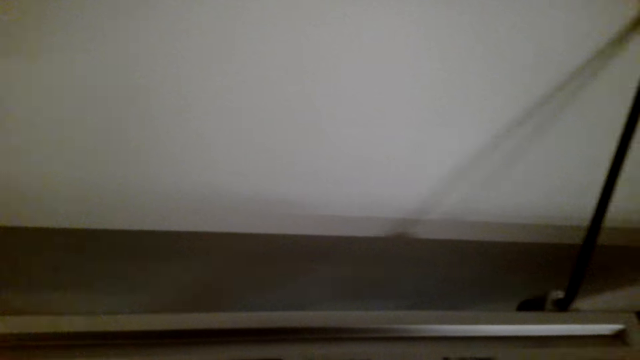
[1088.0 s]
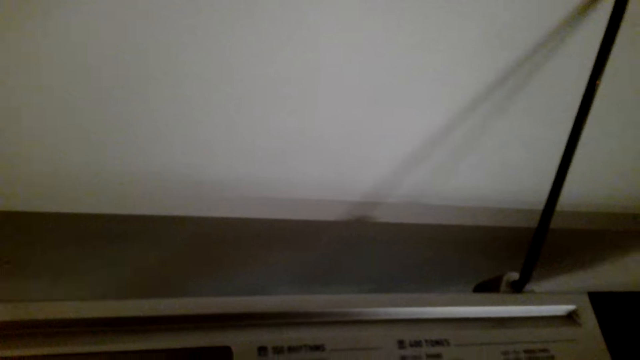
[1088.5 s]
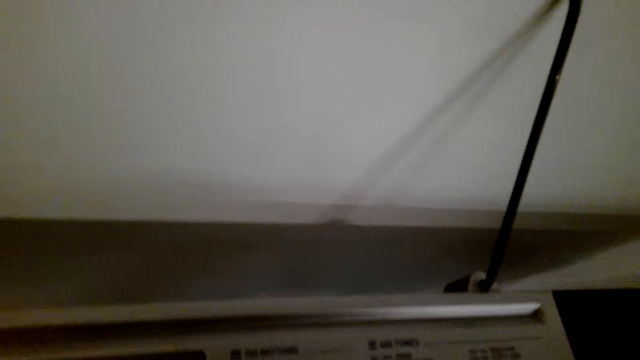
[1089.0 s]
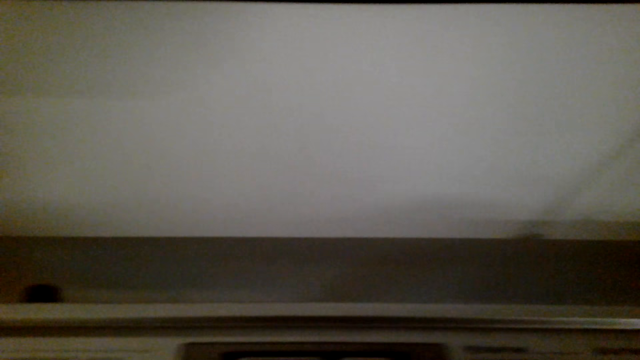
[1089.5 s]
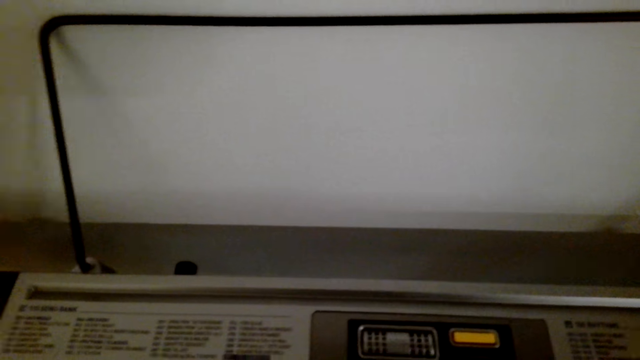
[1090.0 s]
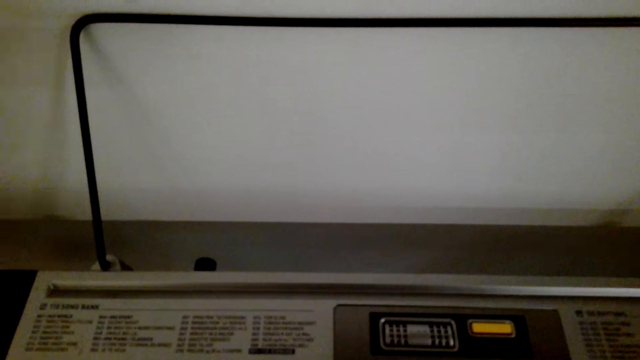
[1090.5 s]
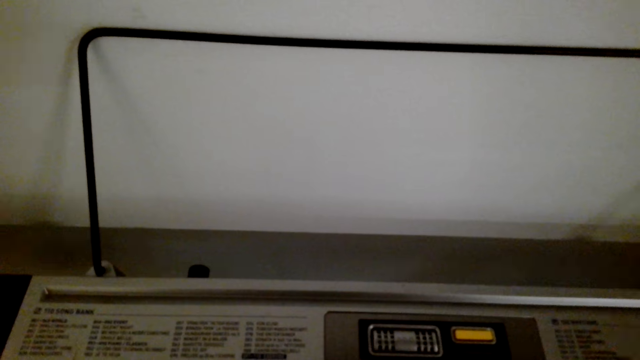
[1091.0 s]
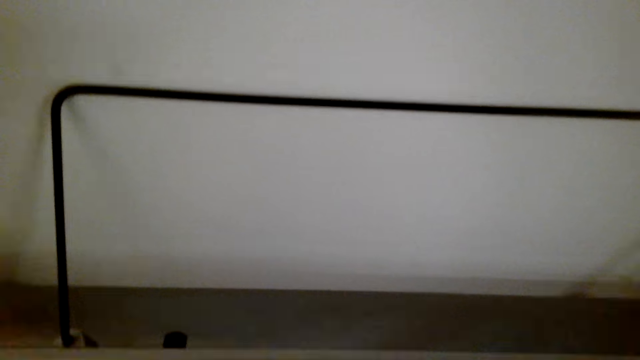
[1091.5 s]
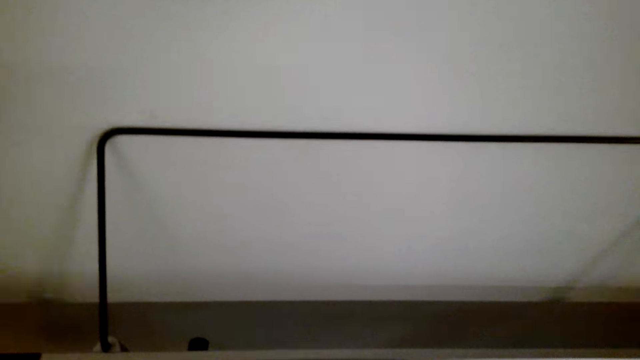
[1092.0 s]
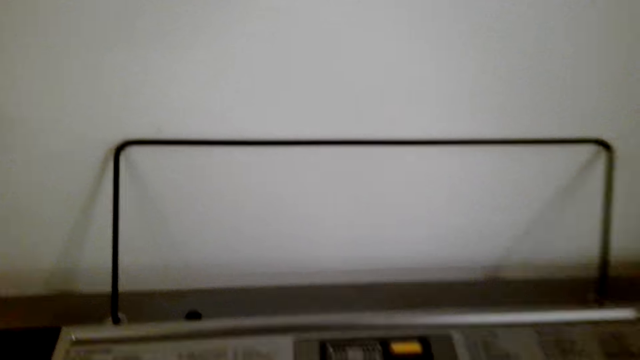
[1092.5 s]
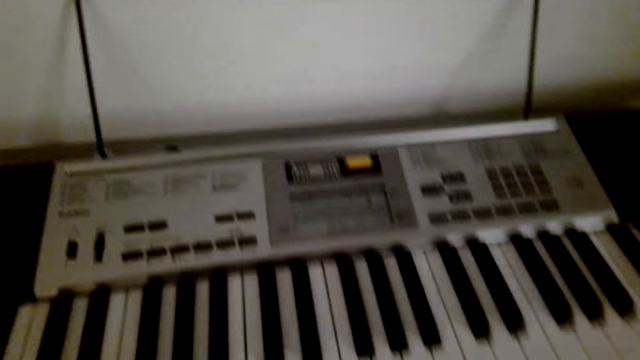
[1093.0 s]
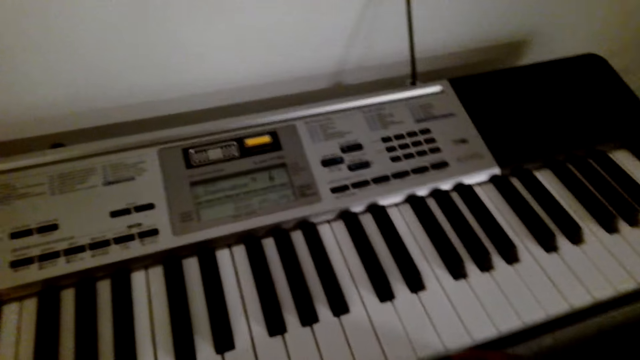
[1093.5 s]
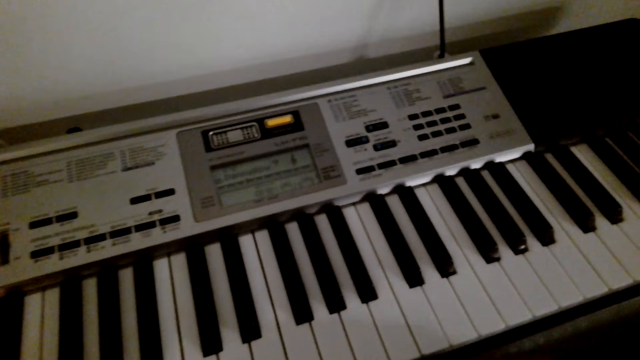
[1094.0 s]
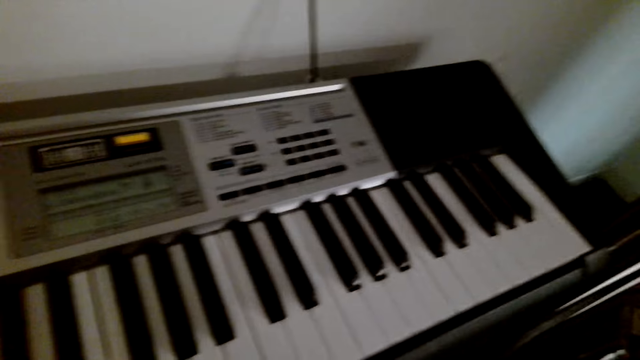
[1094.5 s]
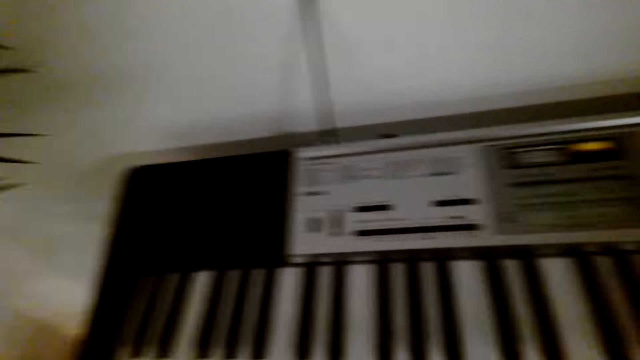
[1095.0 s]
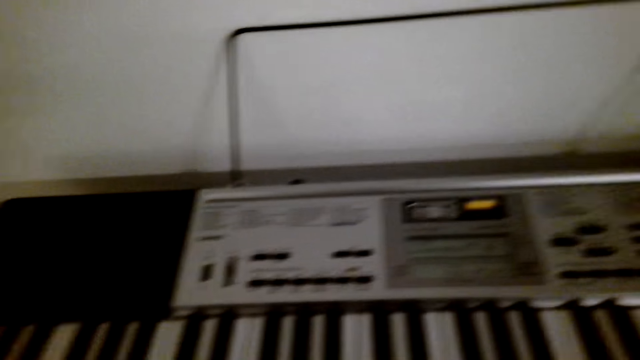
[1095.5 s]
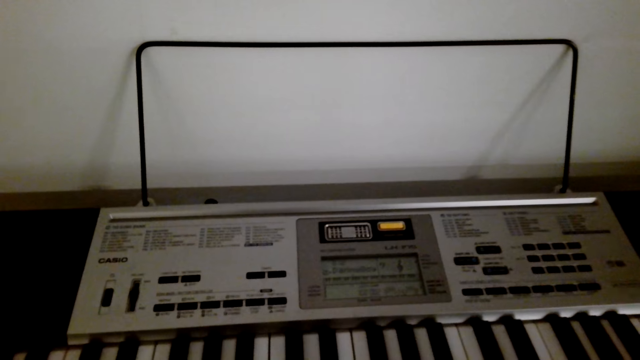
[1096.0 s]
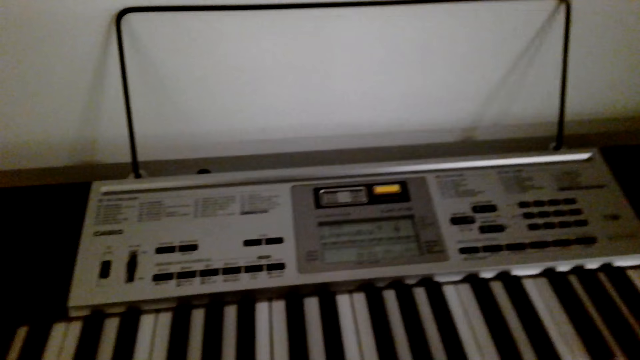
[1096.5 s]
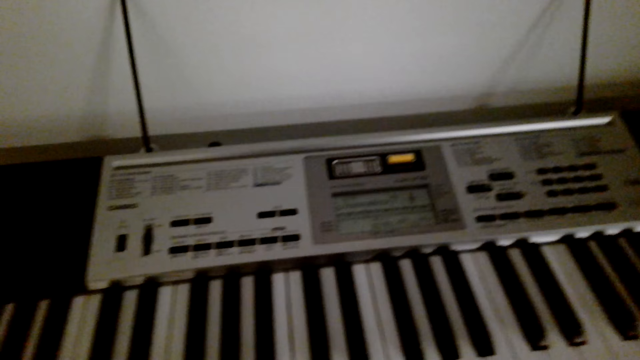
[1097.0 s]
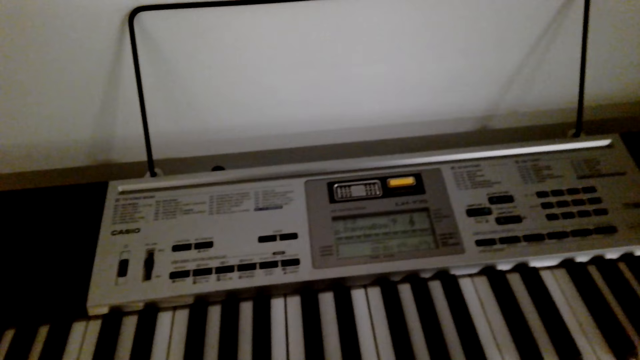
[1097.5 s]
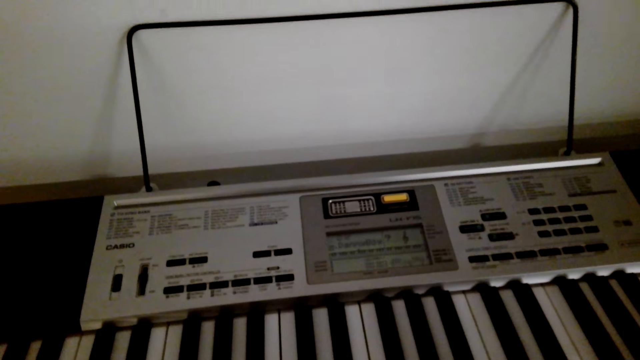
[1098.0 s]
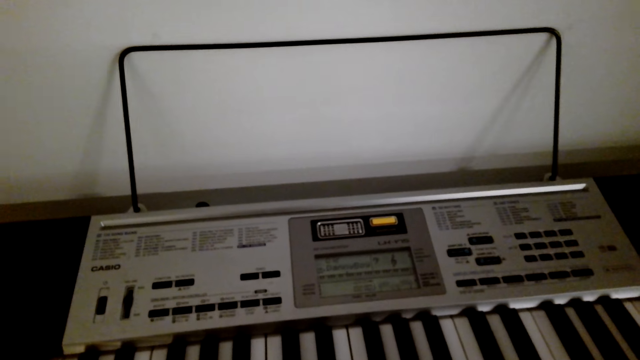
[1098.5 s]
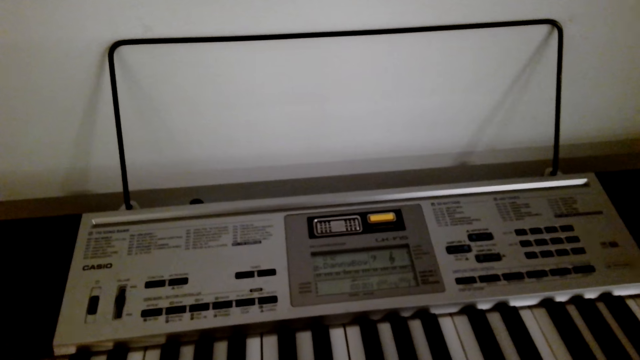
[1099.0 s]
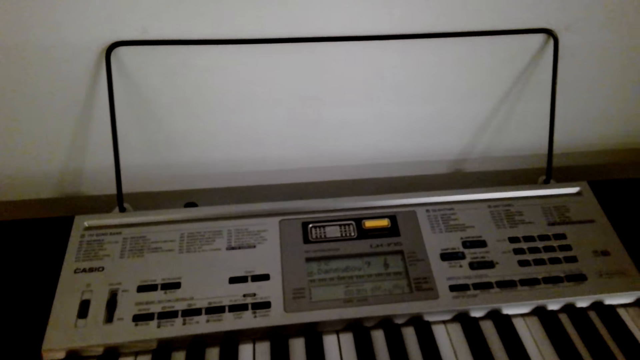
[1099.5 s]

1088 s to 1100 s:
The camera wearer plays the piano. They pause to play the piano.

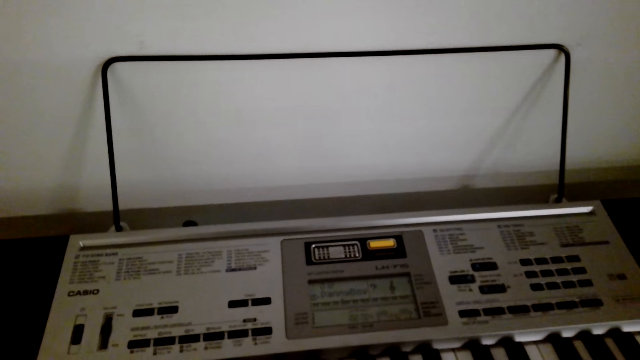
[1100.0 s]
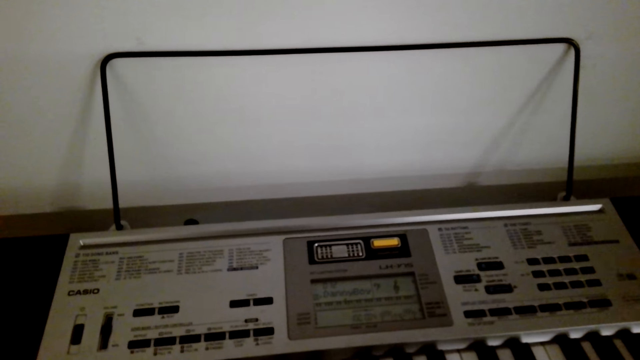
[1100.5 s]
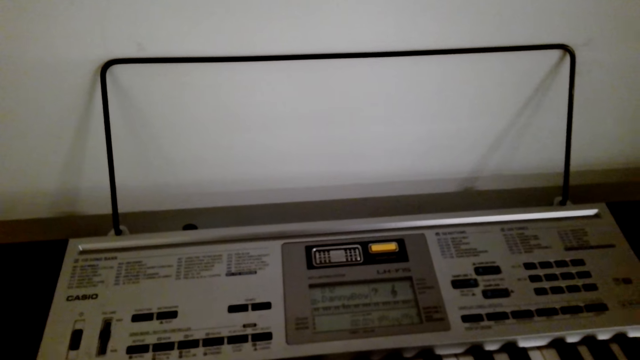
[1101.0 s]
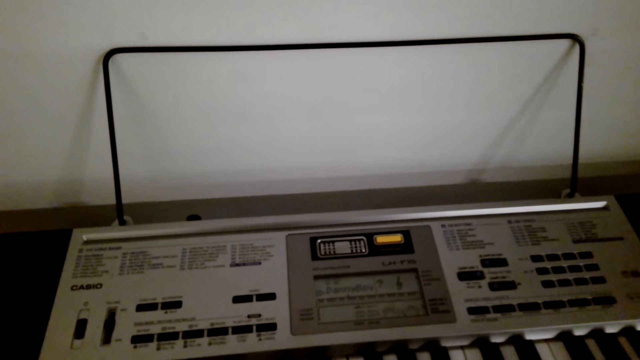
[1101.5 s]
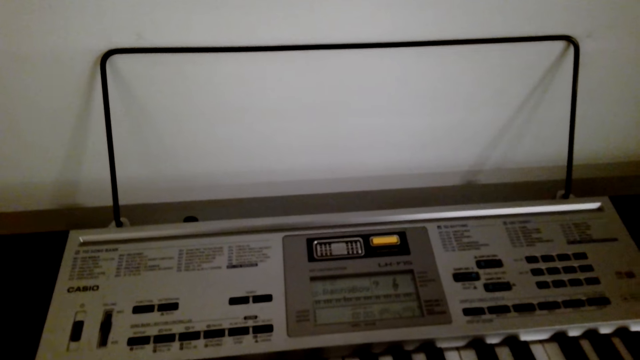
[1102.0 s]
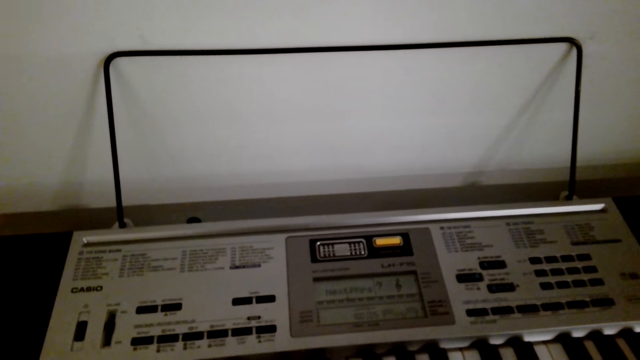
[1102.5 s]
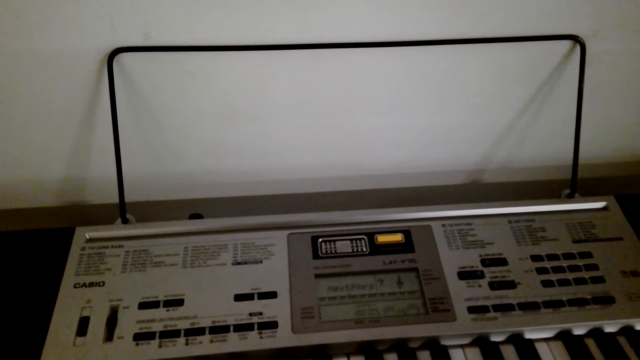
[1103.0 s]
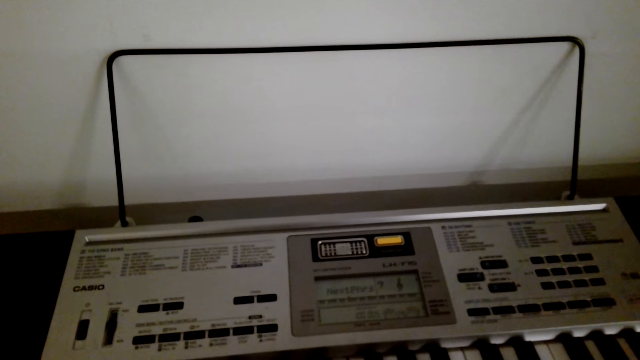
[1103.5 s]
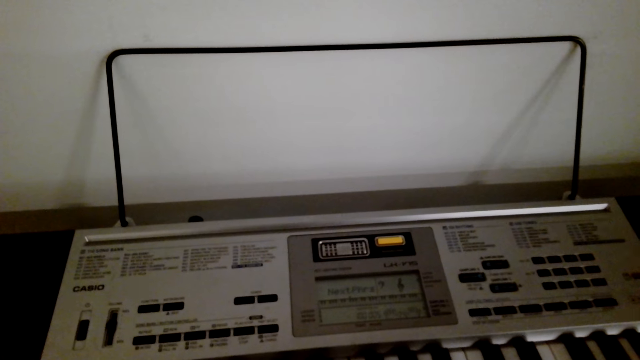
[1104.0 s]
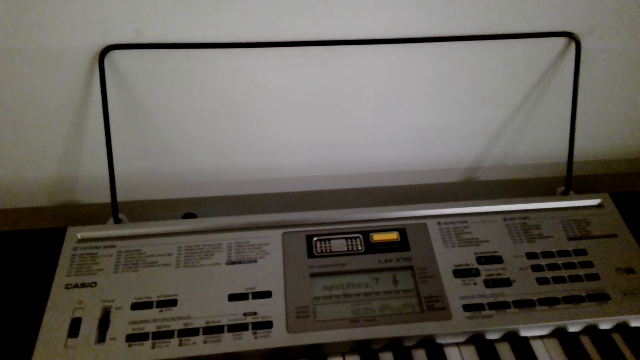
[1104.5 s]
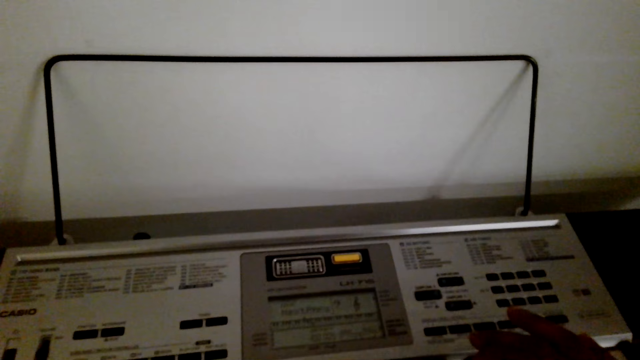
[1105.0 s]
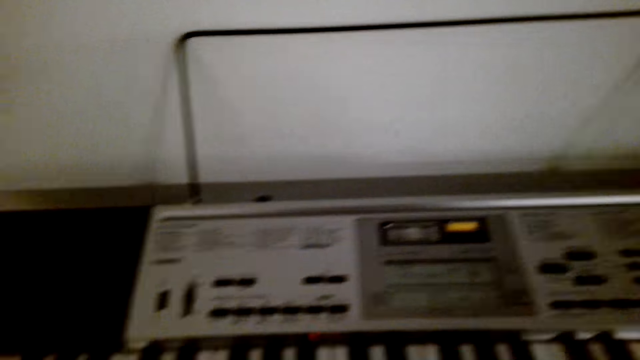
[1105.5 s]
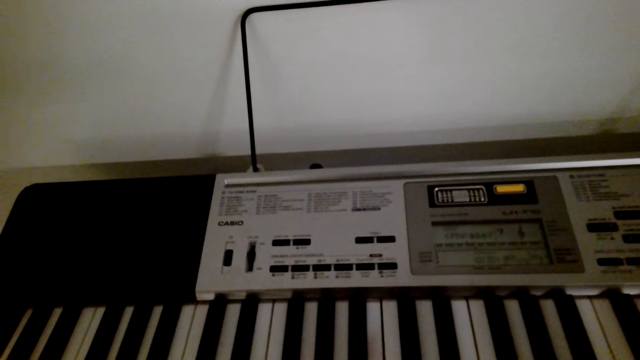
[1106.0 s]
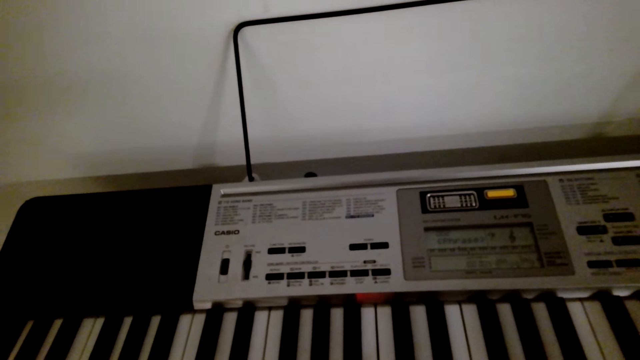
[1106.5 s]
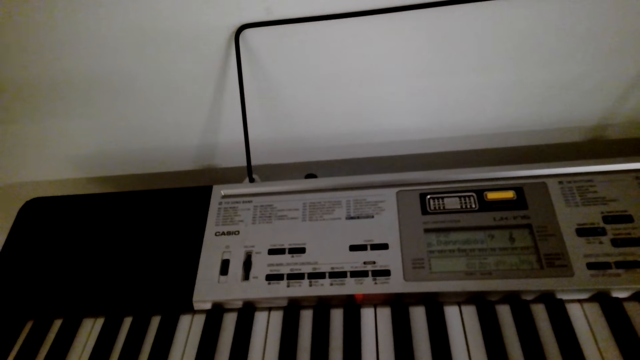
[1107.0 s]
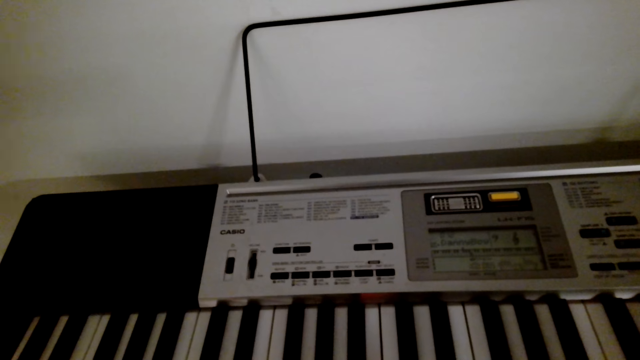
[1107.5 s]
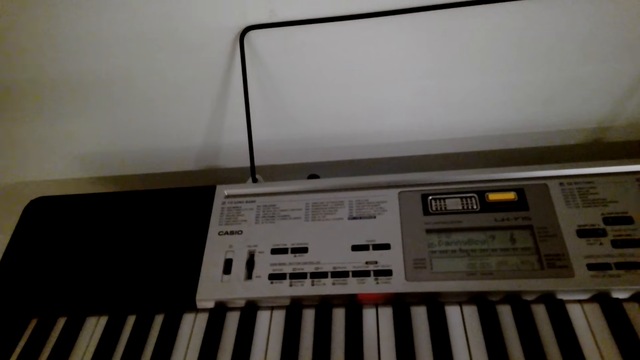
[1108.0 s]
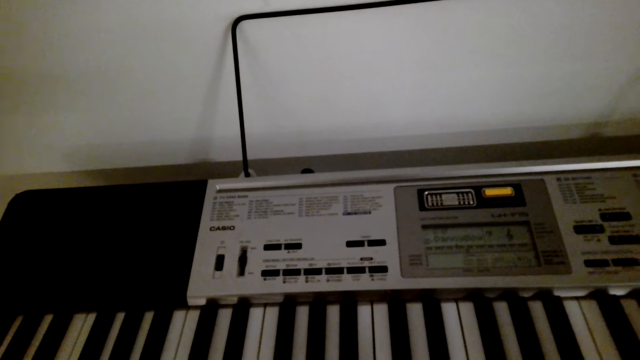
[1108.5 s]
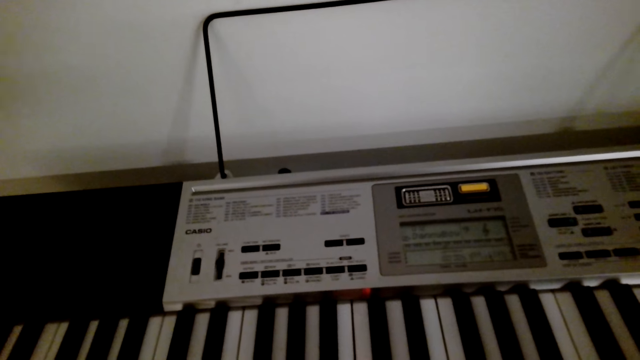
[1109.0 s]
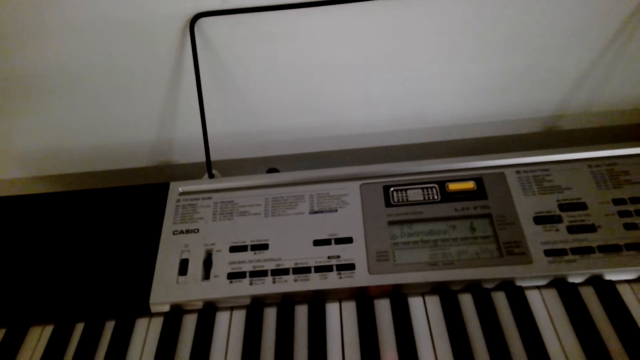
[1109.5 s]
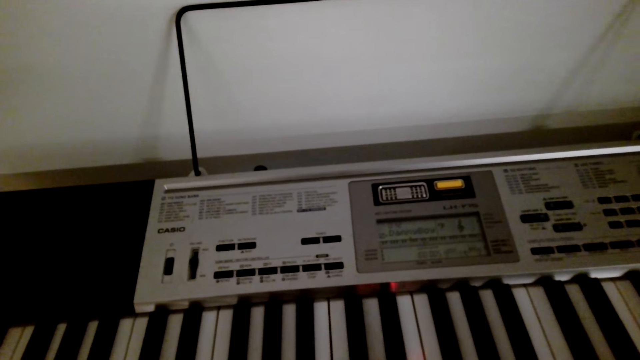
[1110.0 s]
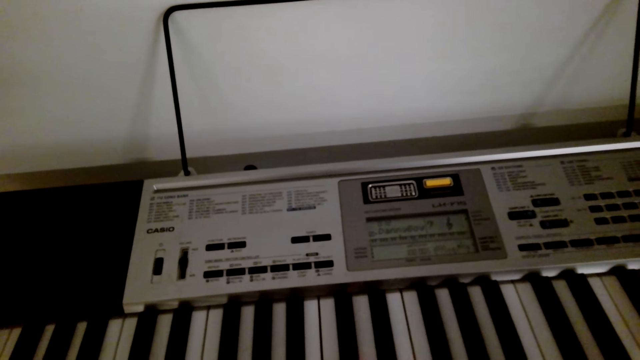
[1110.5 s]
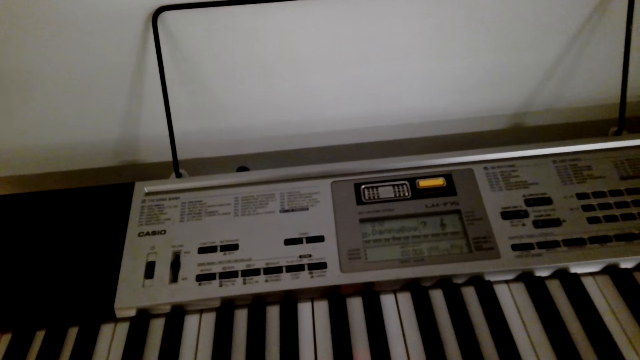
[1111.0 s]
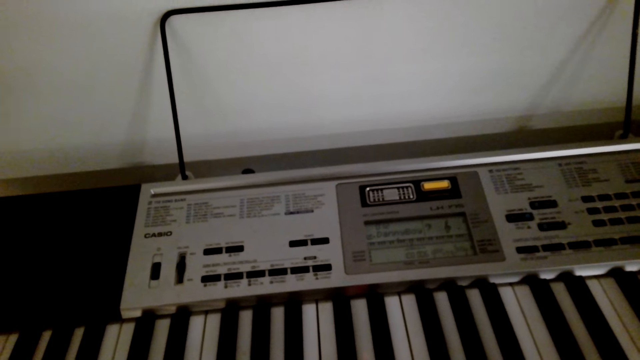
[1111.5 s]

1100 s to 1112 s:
The camera wearer presses the key on the piano. They play the piano.
